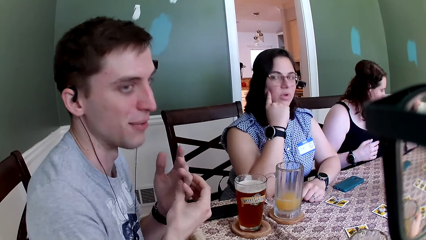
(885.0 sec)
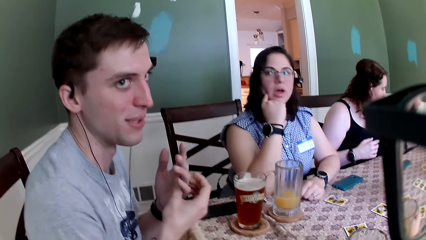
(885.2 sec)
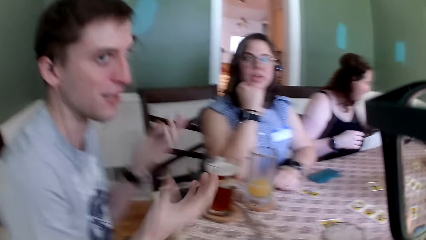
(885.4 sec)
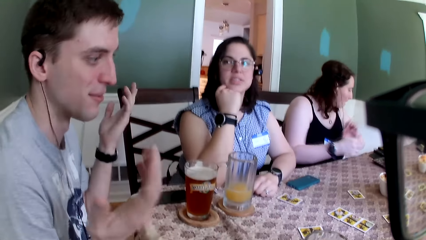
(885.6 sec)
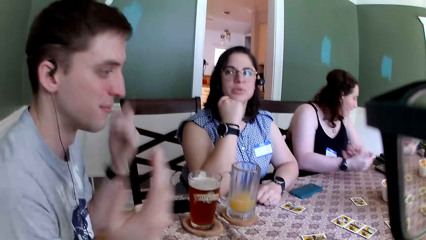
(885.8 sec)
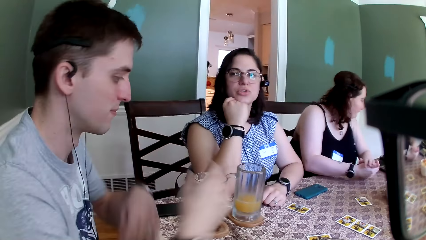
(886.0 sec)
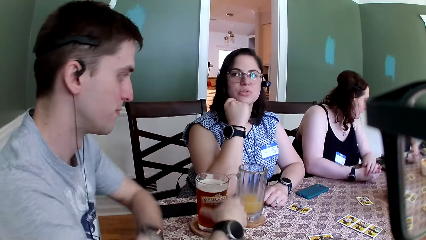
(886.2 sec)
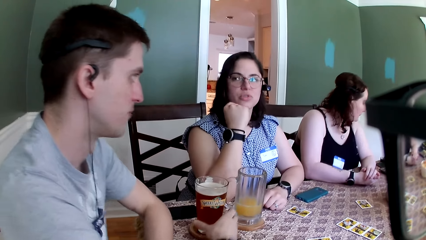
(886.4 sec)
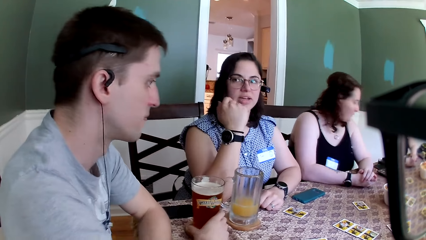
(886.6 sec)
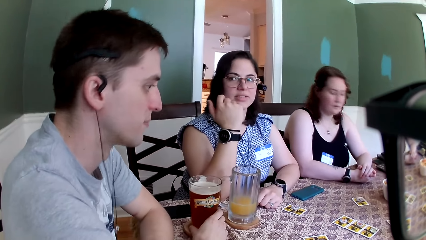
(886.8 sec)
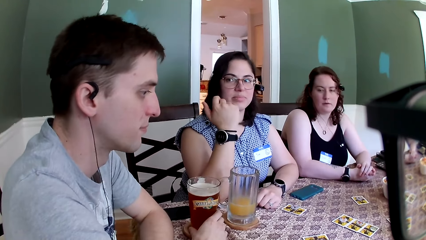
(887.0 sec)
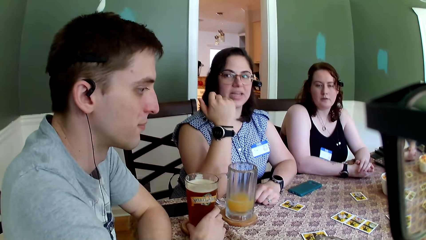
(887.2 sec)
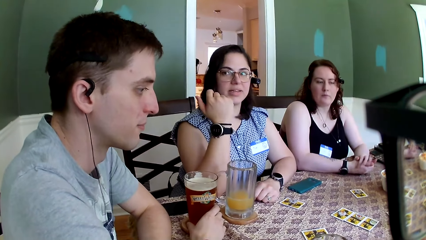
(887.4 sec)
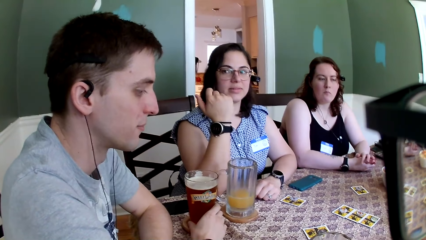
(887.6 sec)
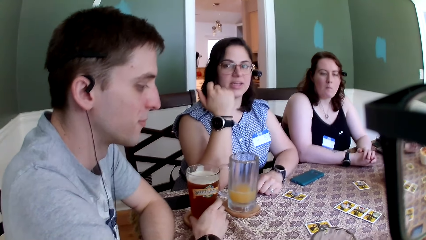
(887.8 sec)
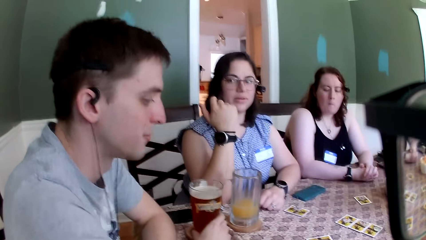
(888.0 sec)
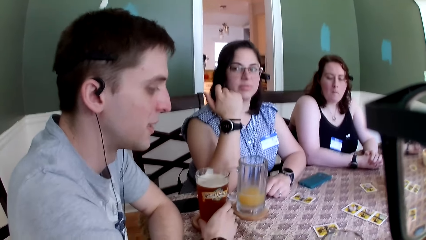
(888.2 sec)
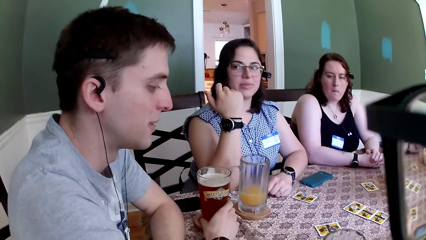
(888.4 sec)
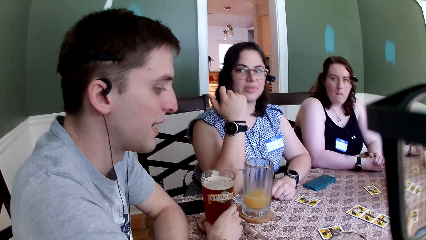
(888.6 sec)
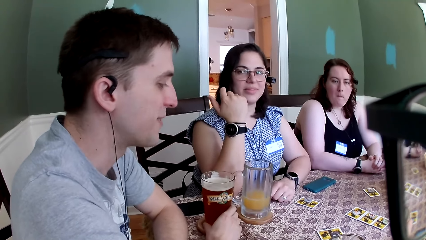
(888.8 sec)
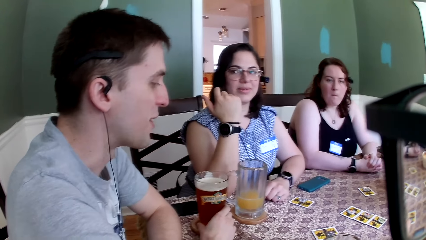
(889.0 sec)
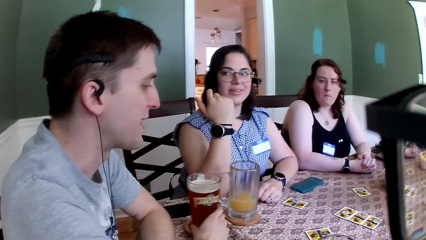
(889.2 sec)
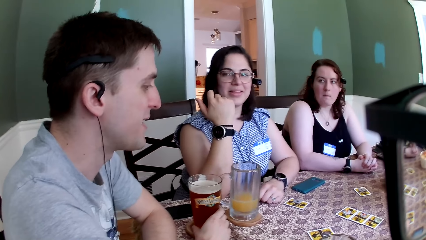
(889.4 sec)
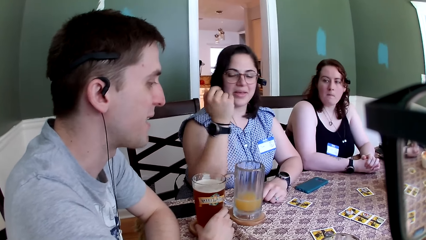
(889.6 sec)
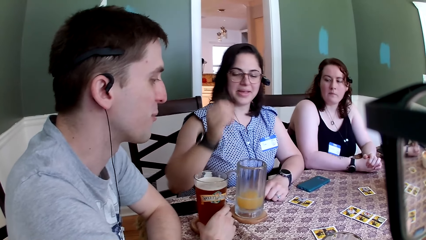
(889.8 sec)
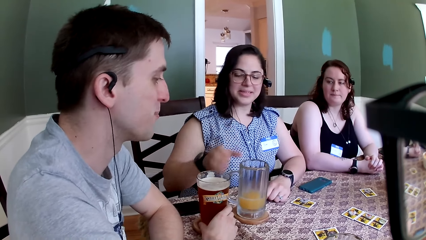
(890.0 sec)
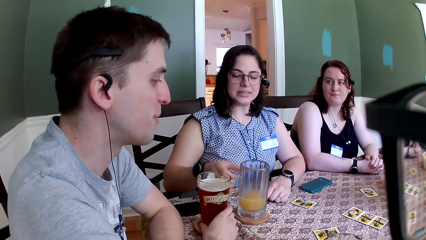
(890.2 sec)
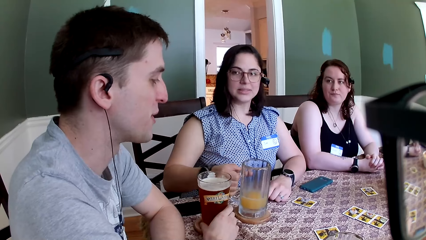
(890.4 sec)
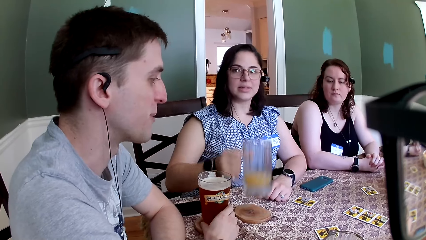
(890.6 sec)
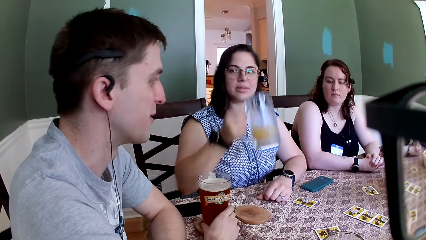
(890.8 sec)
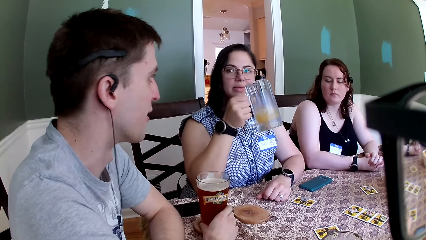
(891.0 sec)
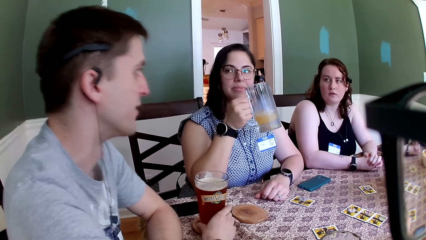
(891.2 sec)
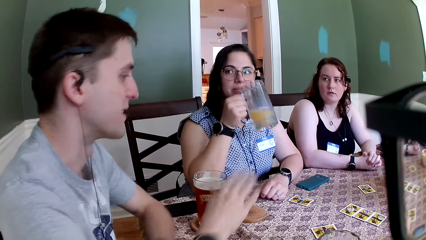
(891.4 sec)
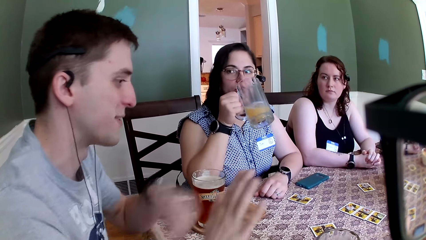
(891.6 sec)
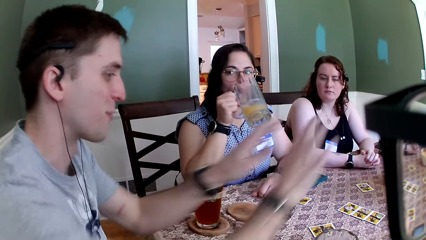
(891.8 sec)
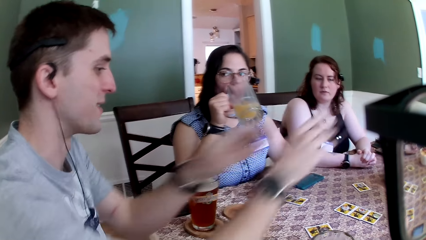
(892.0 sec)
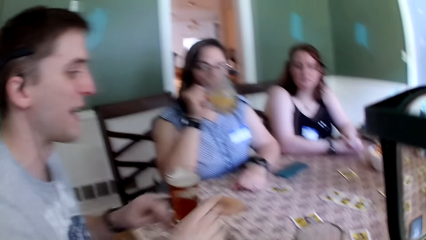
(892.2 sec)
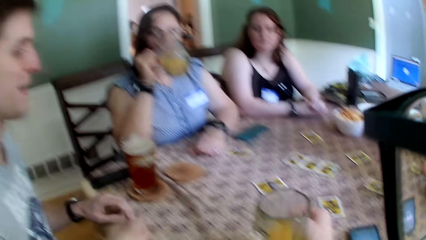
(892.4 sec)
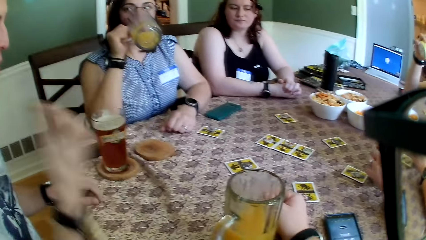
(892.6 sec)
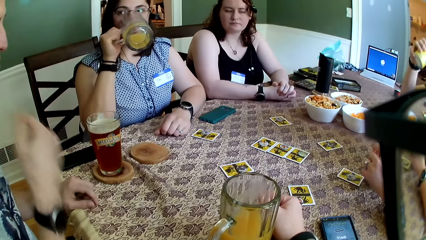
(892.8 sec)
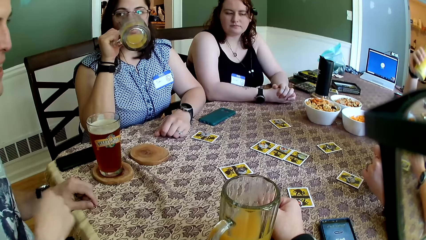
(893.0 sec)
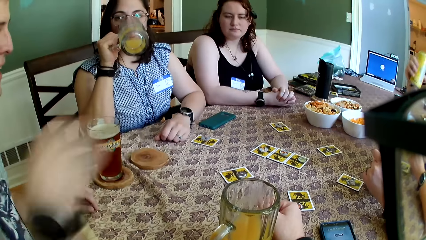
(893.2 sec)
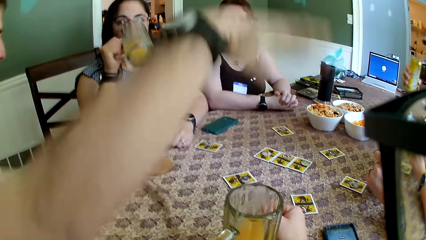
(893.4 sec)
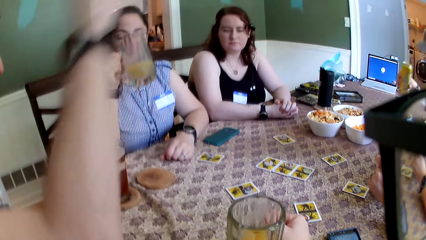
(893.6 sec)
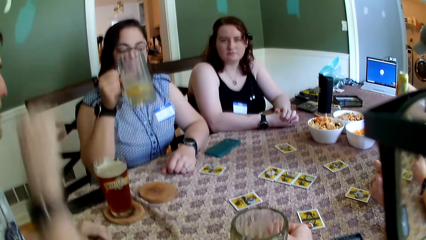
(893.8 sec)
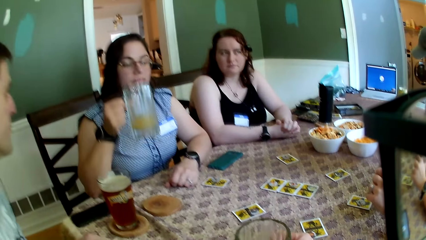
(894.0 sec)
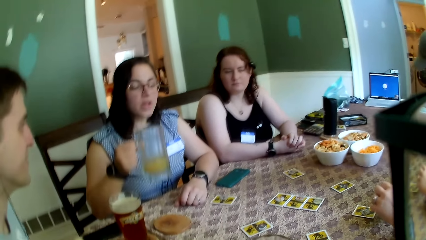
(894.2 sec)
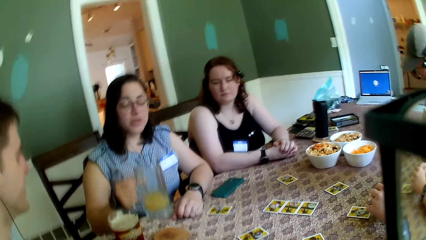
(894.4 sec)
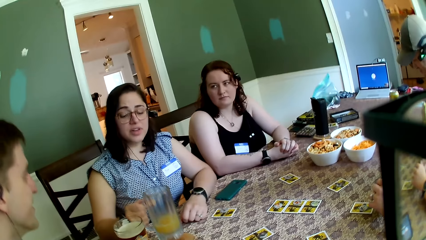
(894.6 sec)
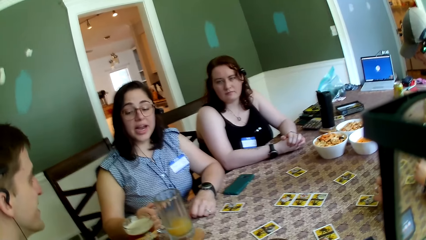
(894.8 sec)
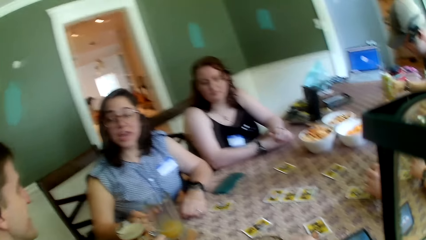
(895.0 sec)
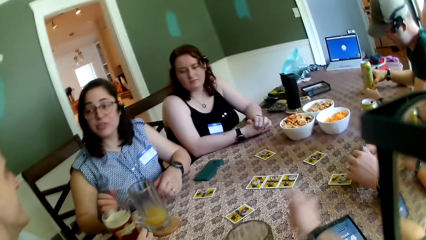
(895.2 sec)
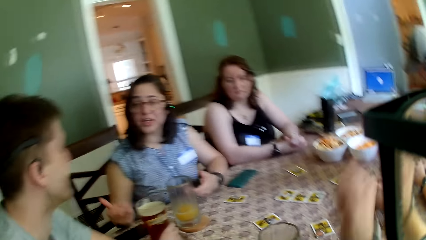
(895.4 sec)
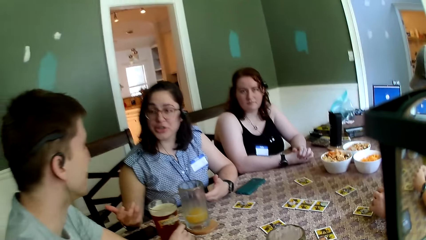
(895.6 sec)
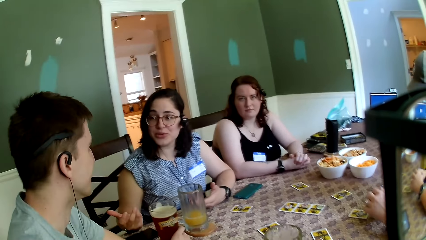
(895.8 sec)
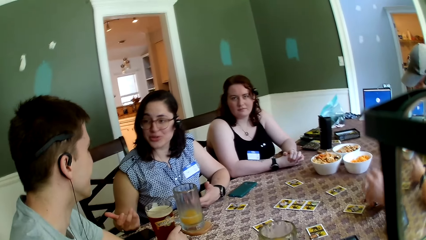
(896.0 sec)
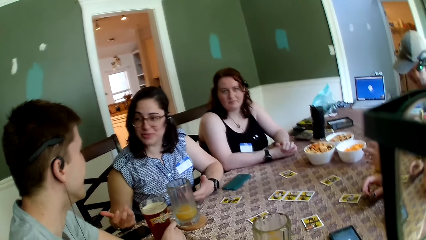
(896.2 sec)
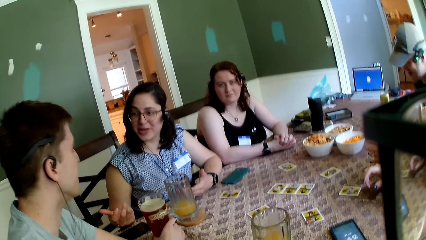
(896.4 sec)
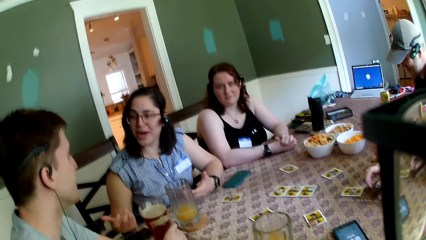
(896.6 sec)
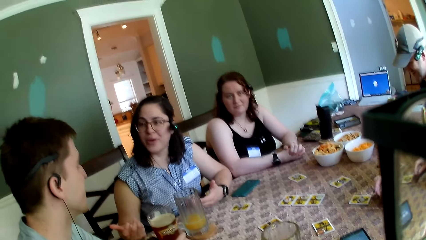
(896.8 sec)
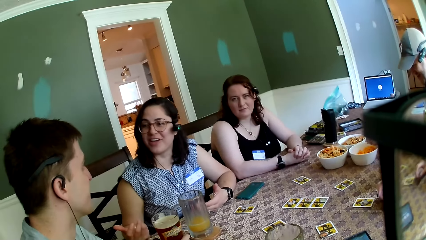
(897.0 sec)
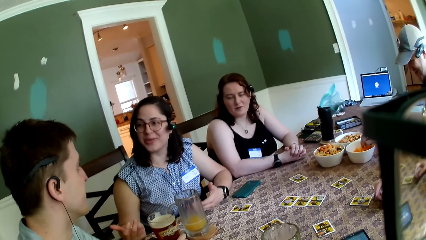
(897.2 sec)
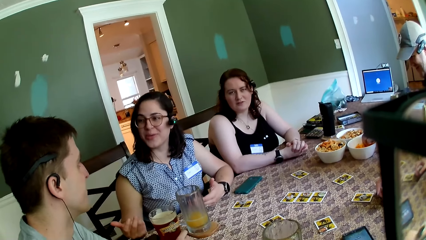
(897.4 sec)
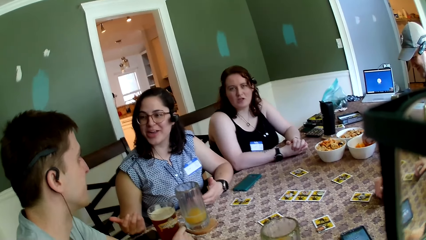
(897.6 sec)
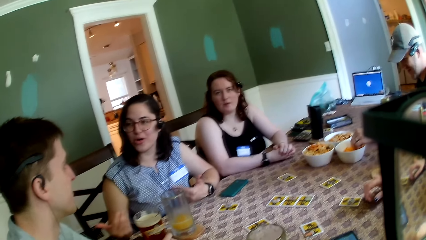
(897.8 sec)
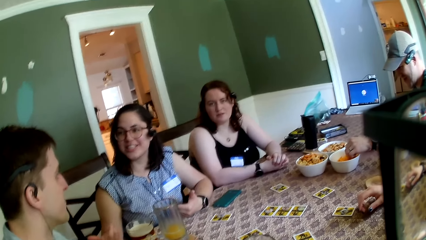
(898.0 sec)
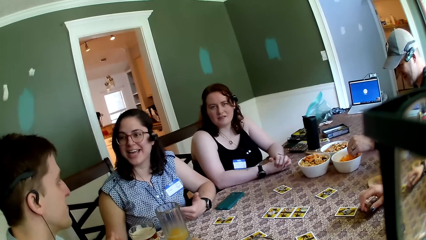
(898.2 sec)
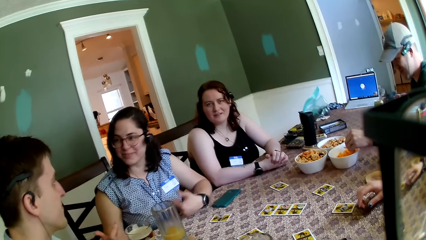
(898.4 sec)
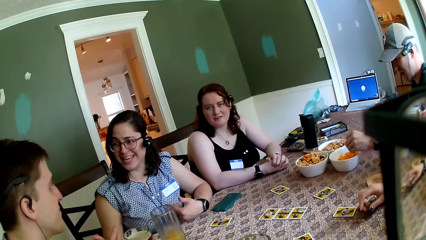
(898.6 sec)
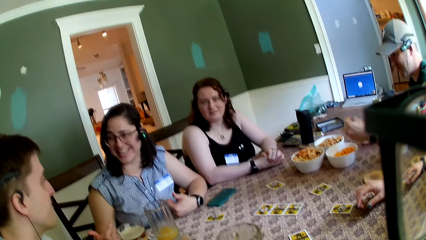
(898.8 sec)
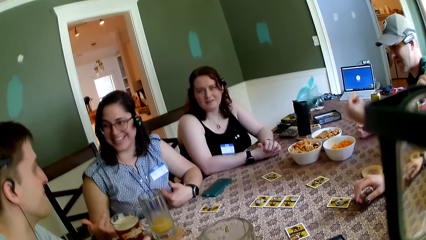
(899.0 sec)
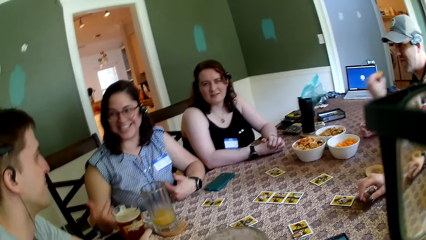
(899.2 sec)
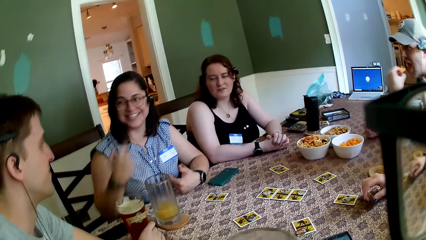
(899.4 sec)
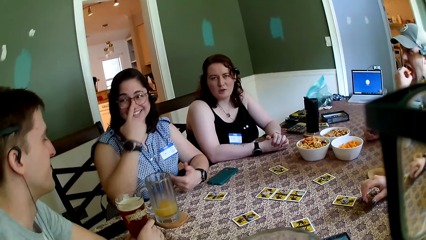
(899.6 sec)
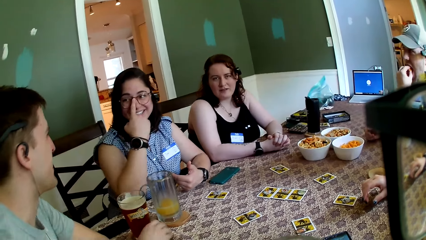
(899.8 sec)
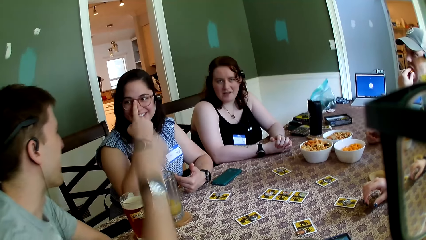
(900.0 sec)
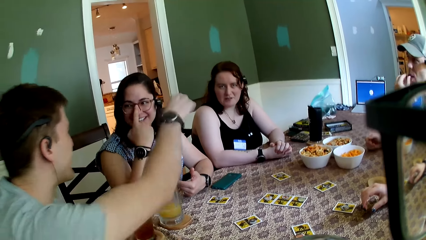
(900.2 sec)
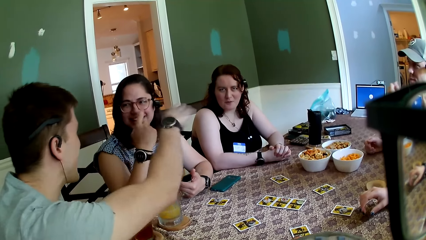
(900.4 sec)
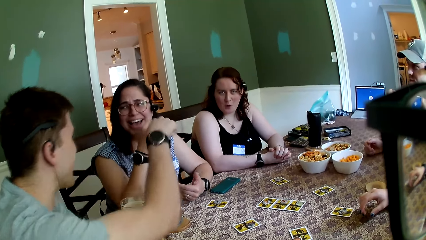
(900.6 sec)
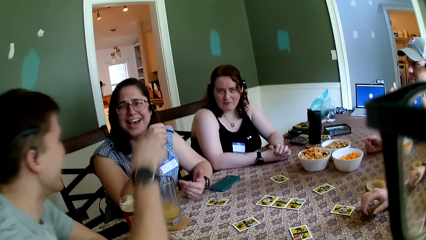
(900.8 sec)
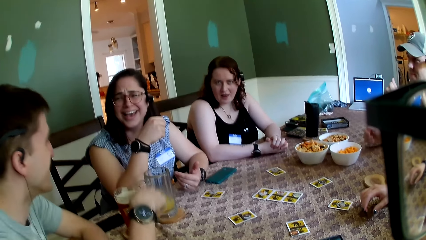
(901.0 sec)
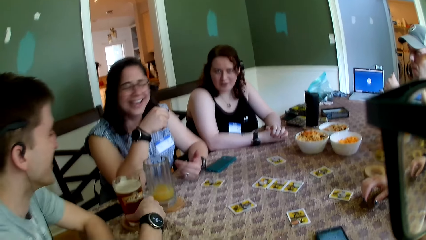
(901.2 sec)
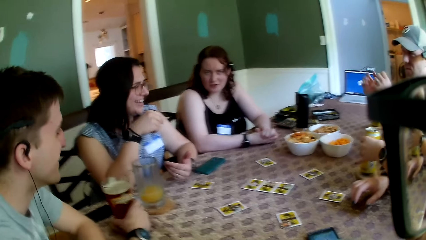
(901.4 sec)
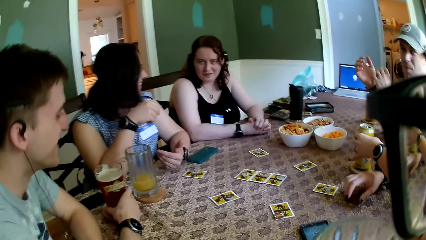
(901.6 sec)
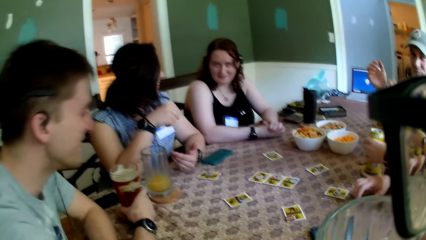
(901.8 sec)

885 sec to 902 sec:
A woman talks to a man. The man holds a glass. He talks to the colleagues. The woman picks up a glass cup on the table with her right hand. She drinks juice from the glass cup in her right hand. The man moves a hand. Another man drops the can drink in his left hand on the table. The woman drops the glass cup in her right hand on the table. She converses with the first man. The other man picks a snack from the bowl on the table with his left hand into his mouth. Another woman talks to the camera wearer. A third woman touches a can drink on the table with her left hand.
